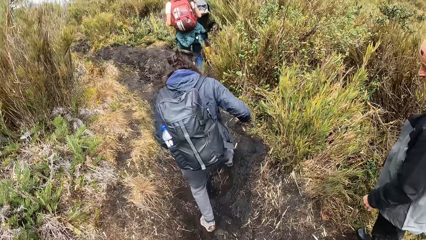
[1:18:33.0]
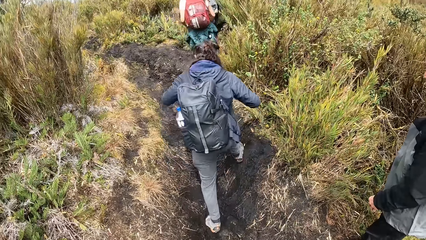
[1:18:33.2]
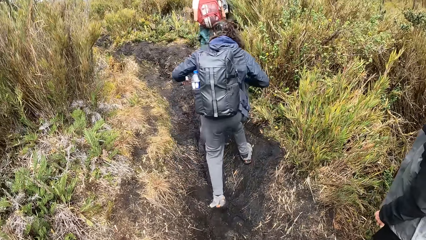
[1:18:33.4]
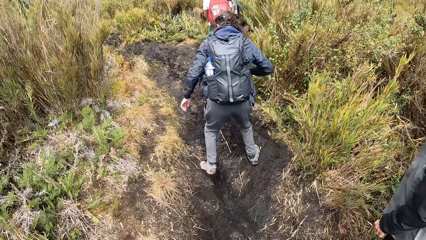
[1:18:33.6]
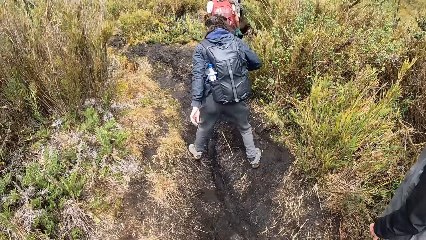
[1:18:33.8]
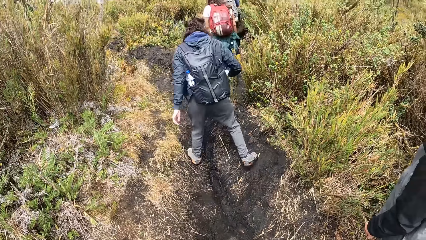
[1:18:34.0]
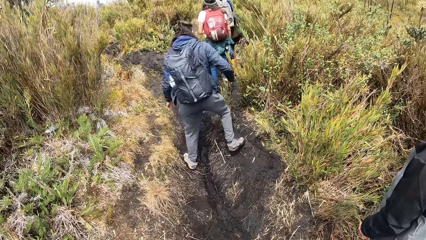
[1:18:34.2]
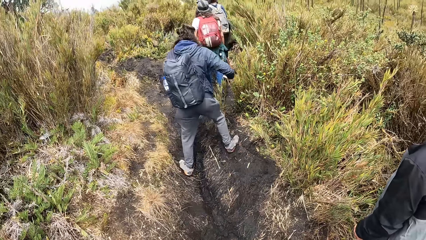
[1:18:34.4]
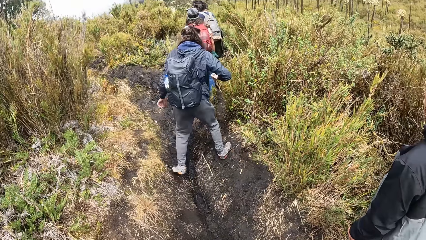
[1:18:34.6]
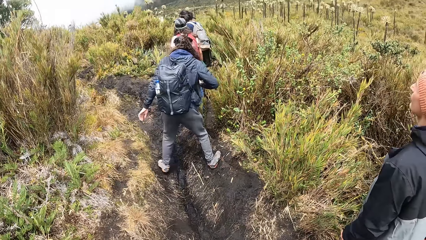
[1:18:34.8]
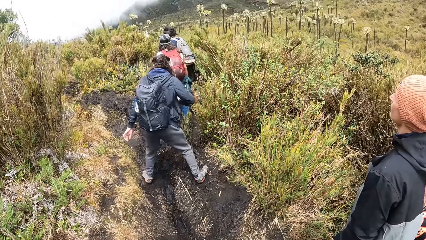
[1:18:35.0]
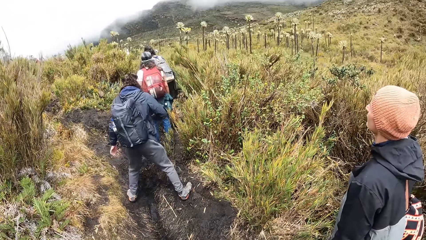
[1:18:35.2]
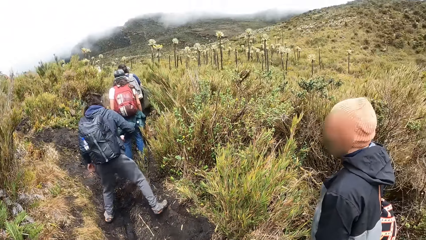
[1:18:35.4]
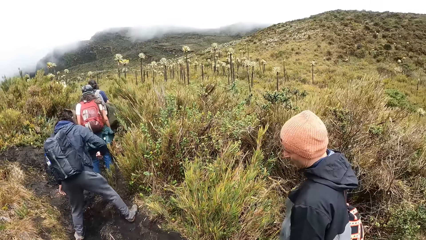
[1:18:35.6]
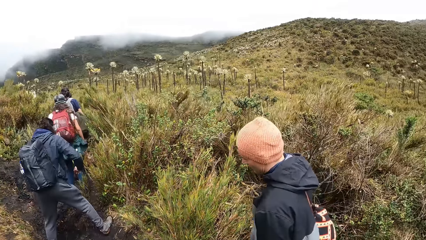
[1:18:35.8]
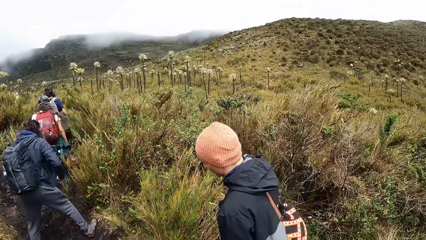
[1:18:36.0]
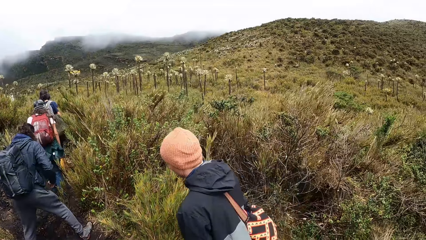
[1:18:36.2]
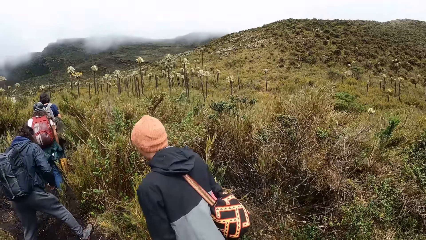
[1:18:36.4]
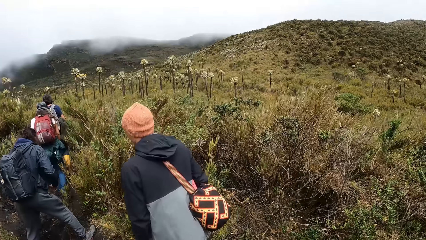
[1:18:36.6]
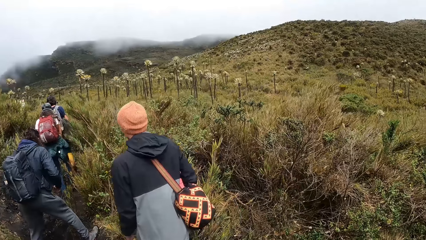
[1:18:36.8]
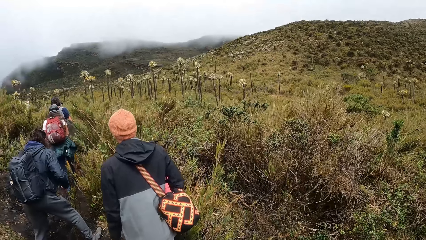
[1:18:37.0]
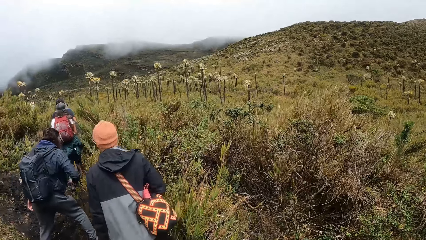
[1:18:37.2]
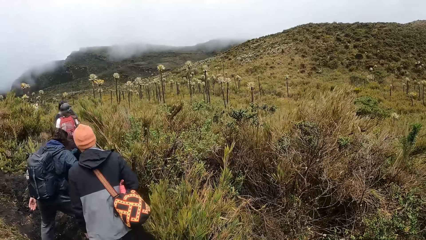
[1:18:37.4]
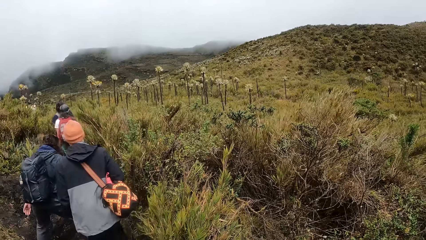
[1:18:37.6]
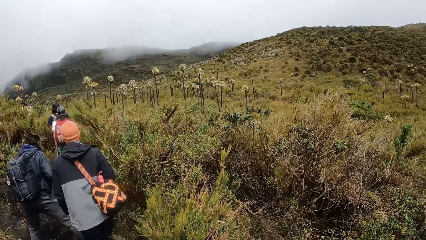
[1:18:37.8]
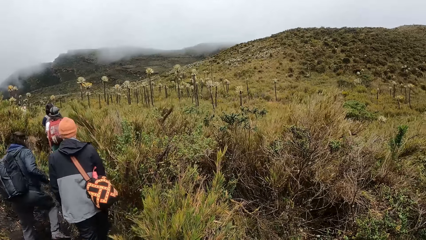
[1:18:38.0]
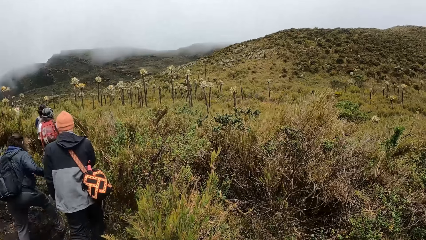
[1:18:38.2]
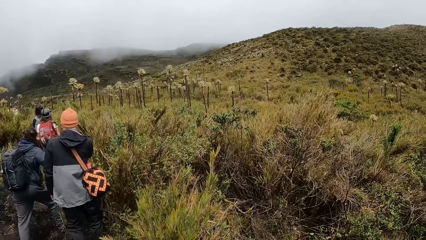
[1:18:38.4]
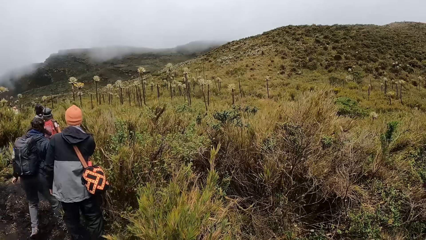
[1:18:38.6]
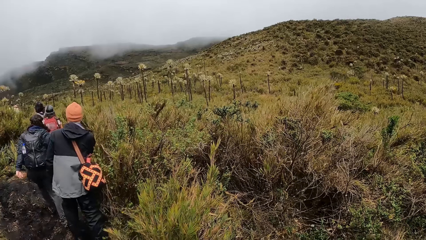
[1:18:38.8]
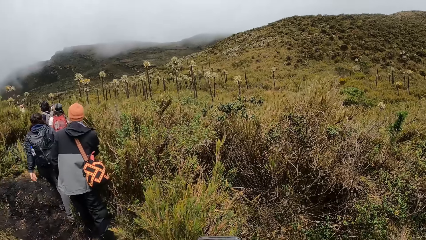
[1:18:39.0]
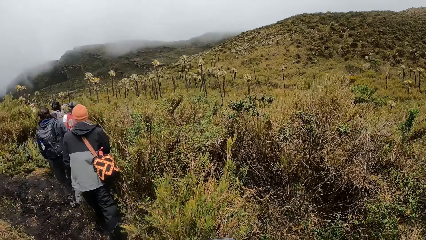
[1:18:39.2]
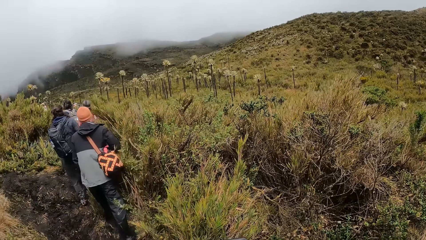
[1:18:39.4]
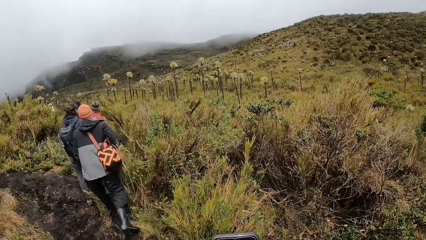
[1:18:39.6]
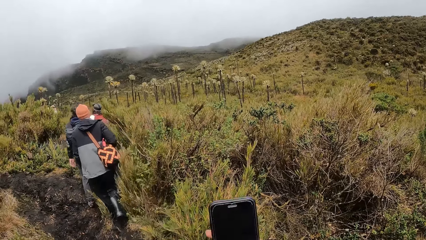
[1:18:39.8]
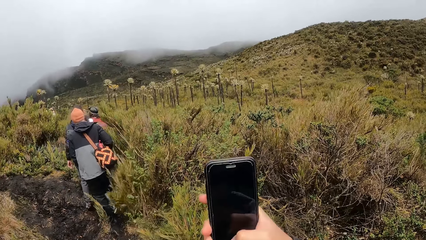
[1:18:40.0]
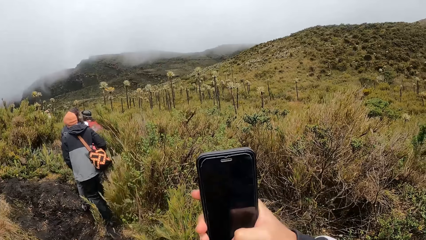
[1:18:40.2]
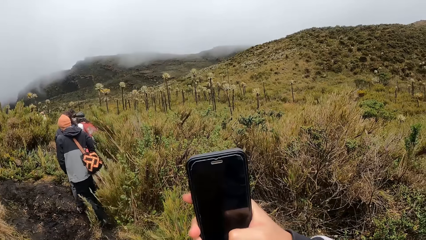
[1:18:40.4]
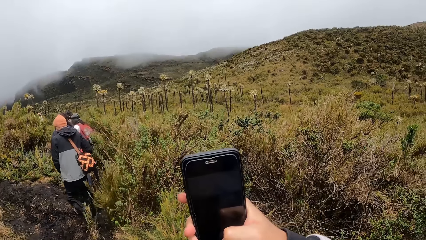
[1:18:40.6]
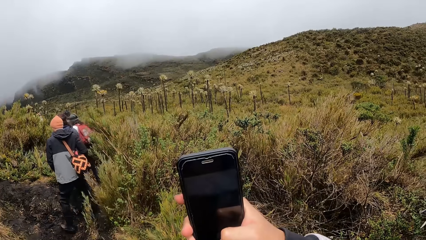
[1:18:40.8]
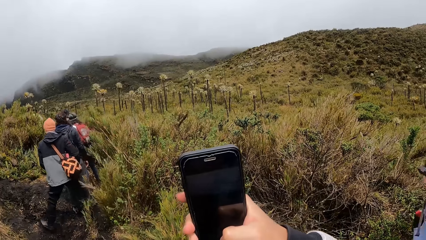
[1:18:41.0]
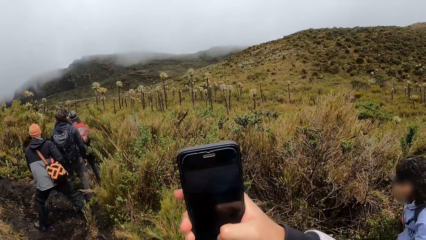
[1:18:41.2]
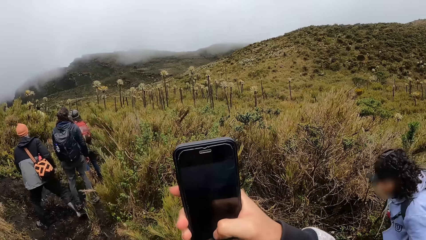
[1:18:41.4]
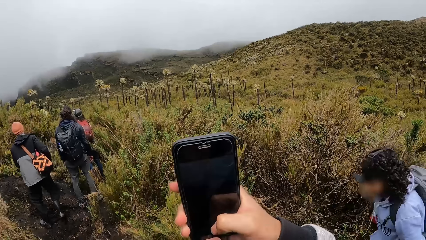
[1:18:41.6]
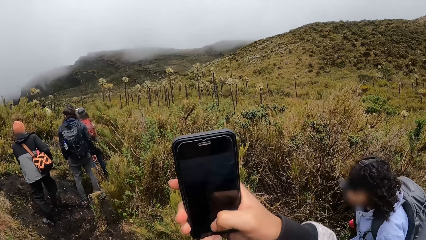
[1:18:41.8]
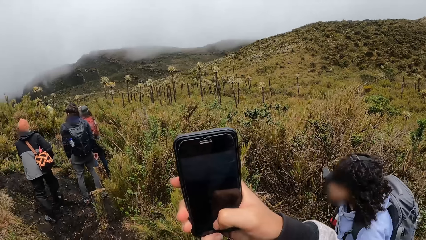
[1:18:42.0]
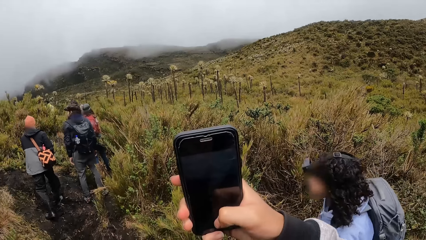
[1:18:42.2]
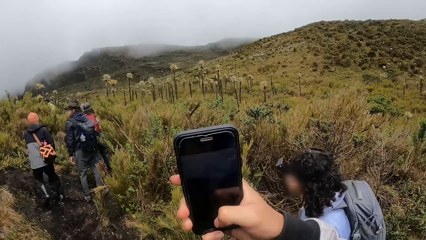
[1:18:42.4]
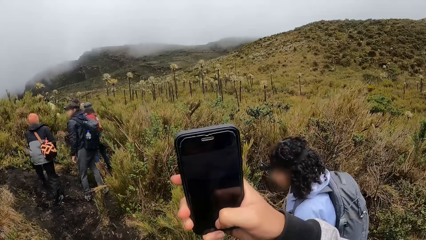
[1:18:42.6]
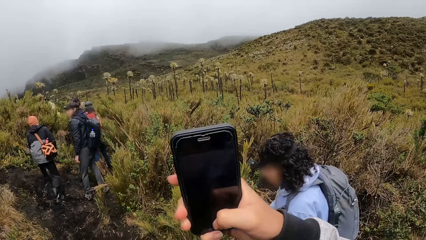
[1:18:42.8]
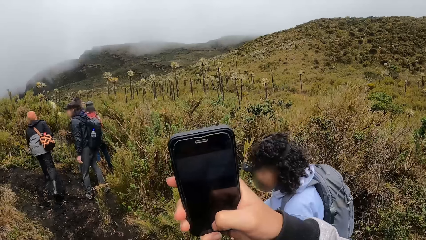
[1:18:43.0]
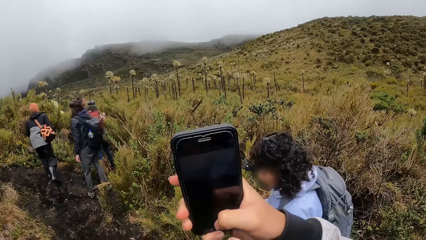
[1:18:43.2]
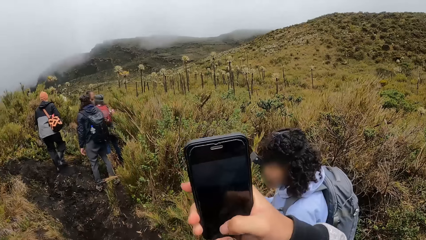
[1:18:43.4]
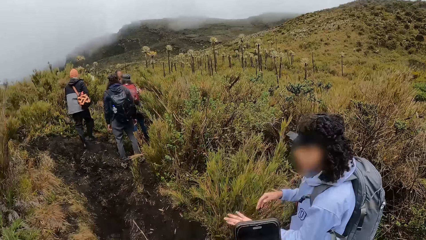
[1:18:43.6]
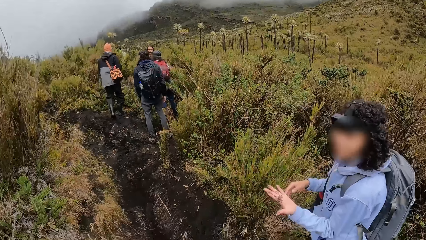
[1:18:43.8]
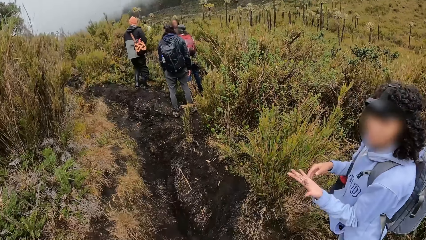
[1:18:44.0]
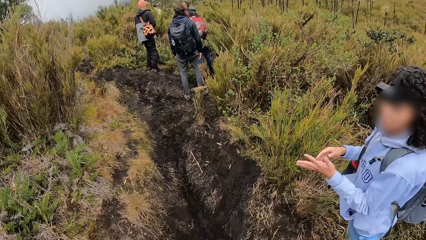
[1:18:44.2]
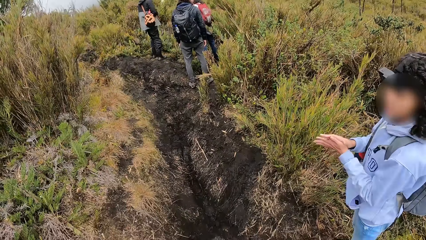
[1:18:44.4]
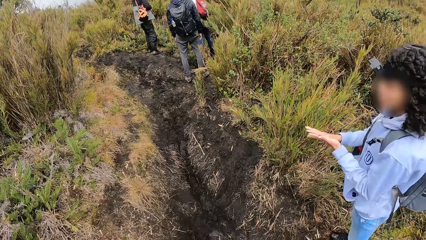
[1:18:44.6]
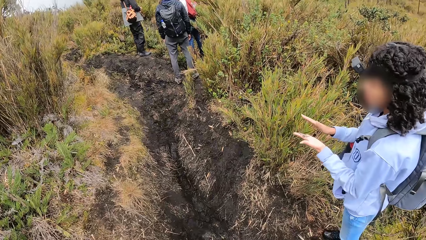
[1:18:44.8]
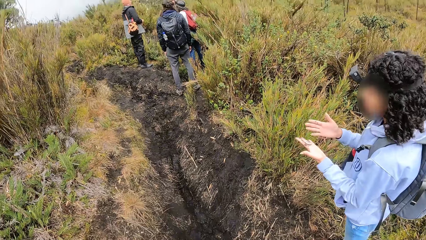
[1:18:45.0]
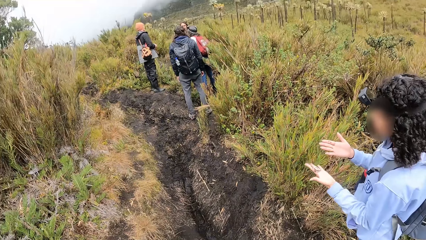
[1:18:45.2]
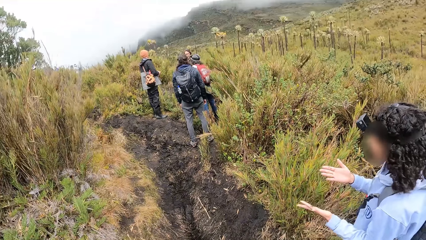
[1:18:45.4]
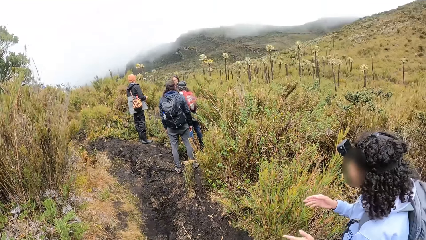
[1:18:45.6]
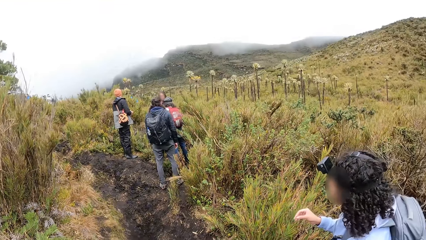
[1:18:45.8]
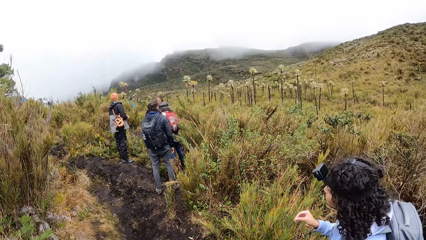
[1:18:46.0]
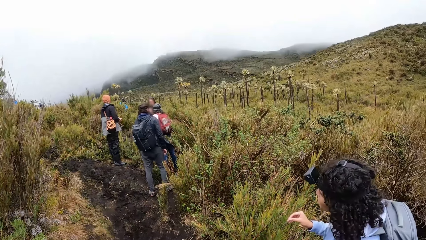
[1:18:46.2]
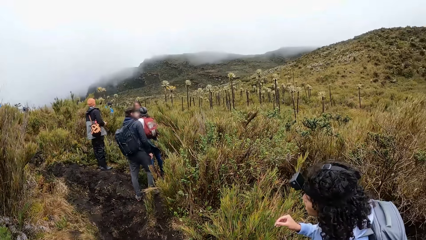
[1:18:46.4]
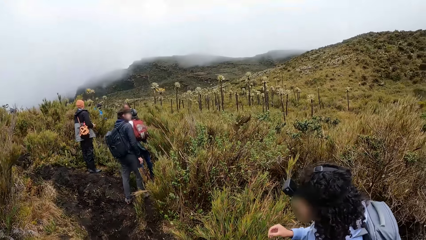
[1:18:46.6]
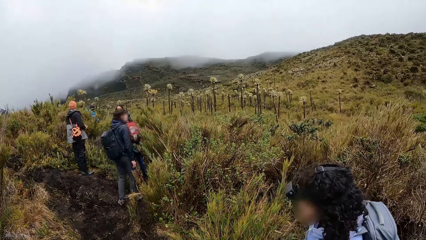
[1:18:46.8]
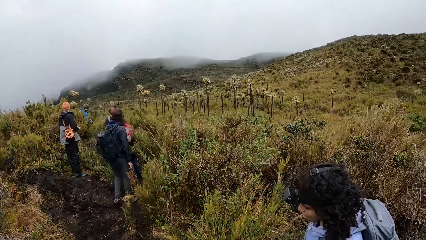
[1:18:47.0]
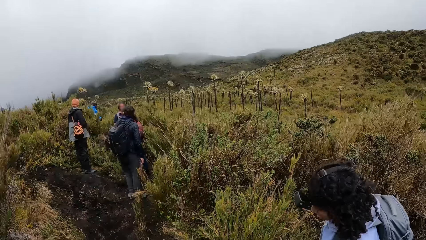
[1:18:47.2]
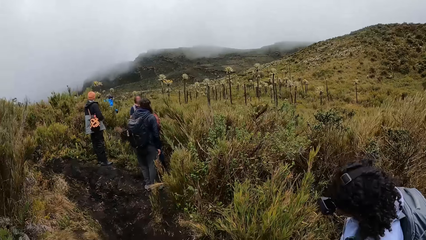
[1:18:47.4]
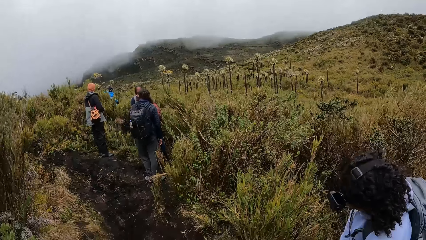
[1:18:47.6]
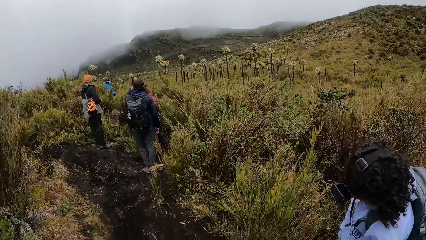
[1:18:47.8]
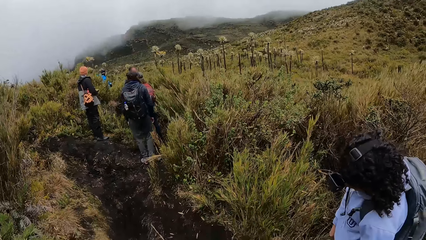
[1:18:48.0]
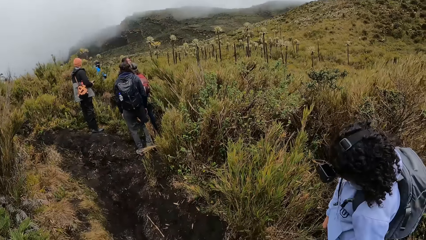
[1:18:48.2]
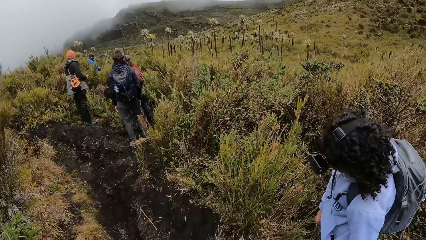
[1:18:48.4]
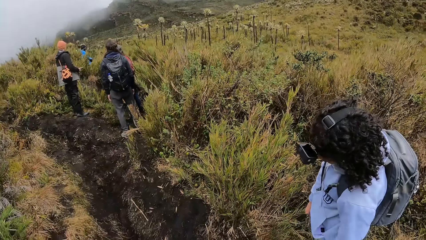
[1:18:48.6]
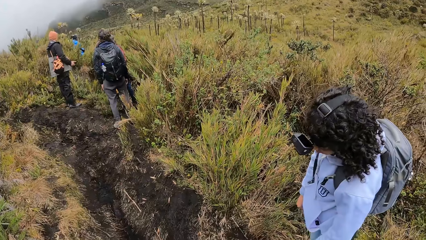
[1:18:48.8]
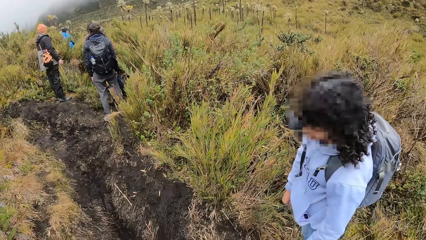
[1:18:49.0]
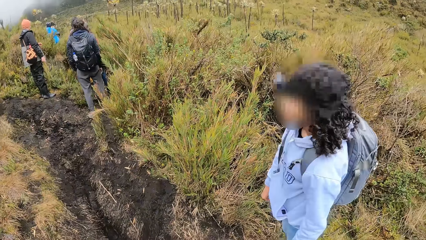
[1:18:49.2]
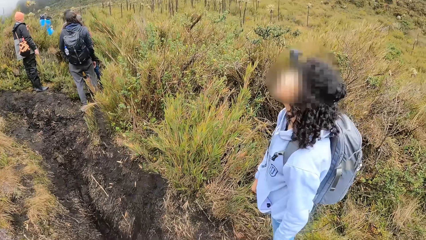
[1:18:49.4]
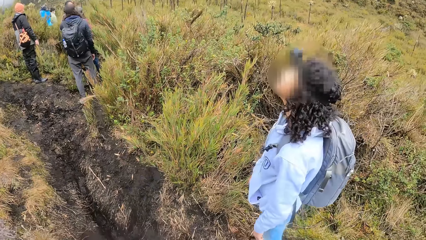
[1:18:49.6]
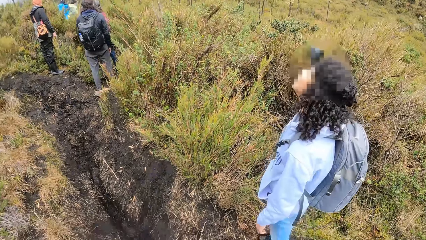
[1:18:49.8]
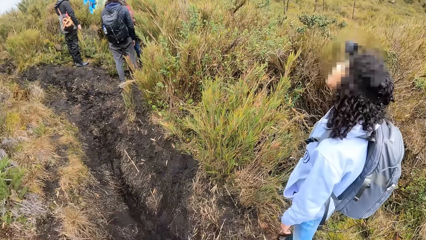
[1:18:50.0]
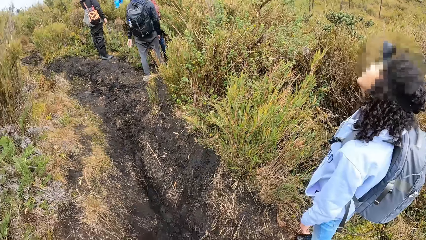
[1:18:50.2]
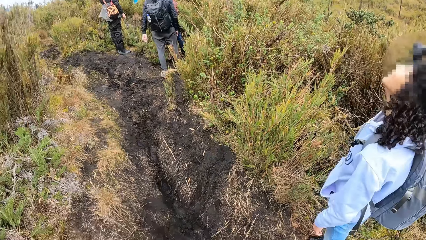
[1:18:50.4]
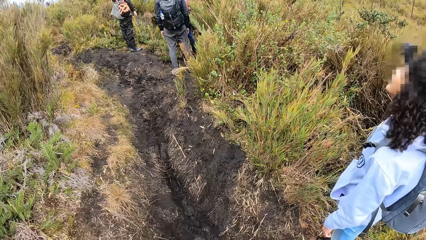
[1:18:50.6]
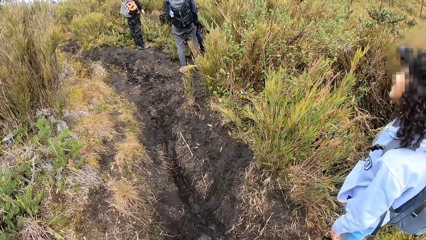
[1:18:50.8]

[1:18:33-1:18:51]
The camera wearer takes pictures with a phone in her right hand. She lifts the phone. A woman walks towards the camera wearer. A man interacts with another man, a woman, and another woman. The camera wearer lowers the phone in her right hand. The first woman interacts with the camera wearer. The first woman dusts her hands against each other.
